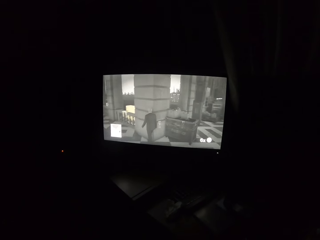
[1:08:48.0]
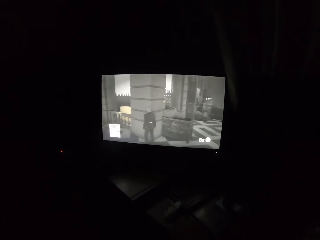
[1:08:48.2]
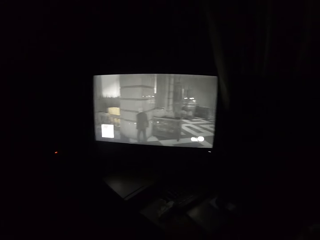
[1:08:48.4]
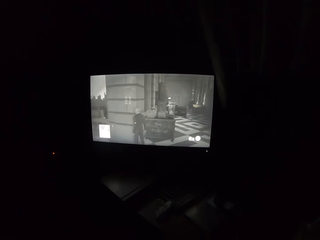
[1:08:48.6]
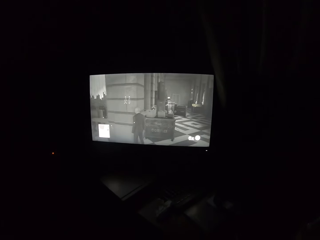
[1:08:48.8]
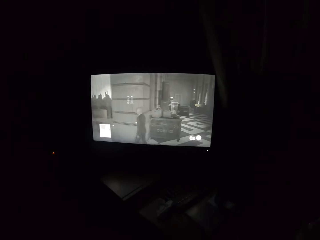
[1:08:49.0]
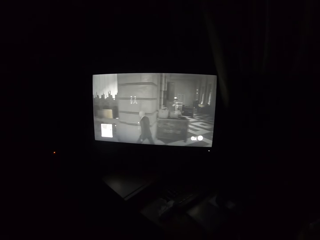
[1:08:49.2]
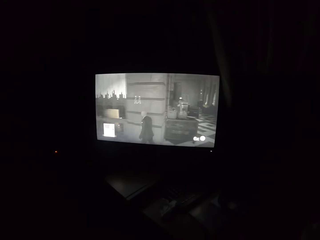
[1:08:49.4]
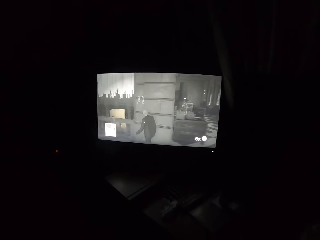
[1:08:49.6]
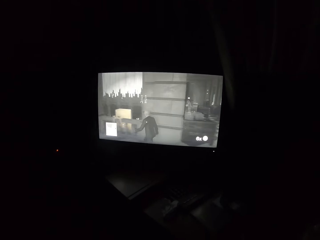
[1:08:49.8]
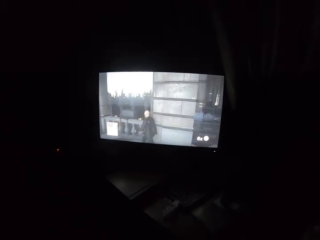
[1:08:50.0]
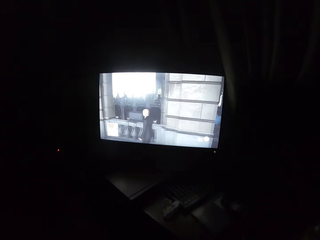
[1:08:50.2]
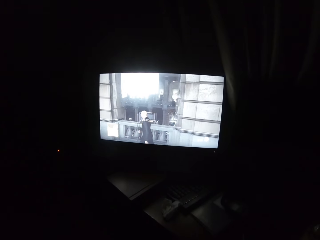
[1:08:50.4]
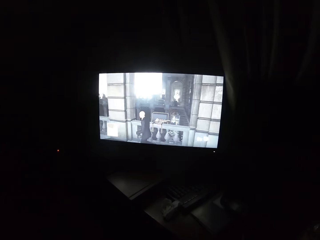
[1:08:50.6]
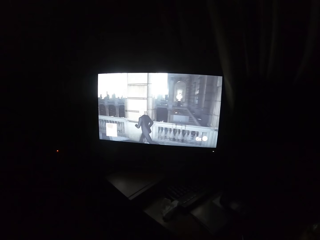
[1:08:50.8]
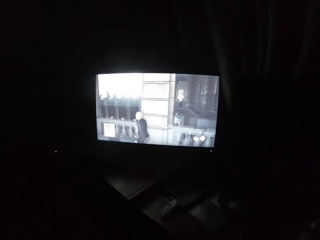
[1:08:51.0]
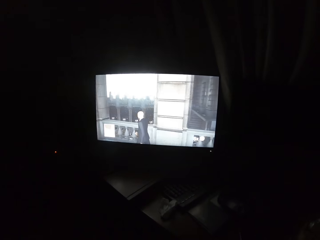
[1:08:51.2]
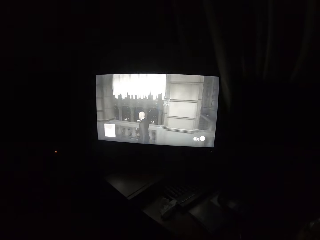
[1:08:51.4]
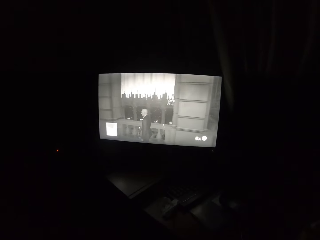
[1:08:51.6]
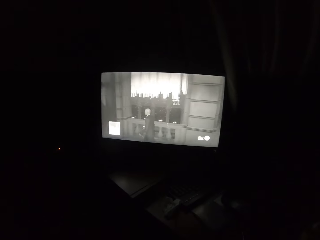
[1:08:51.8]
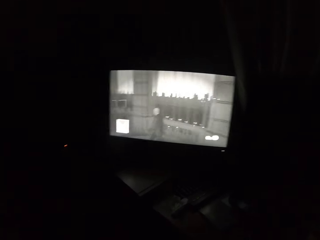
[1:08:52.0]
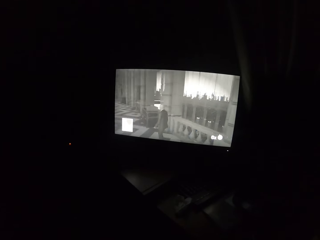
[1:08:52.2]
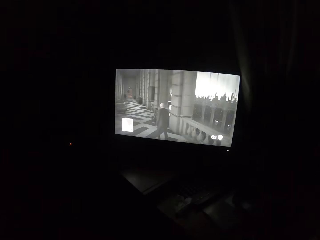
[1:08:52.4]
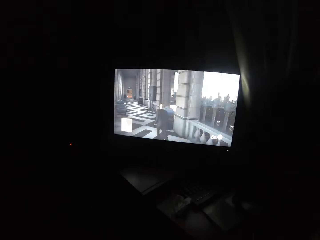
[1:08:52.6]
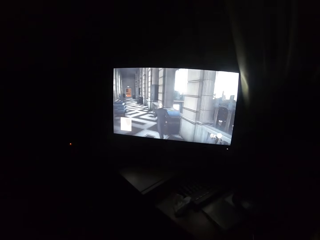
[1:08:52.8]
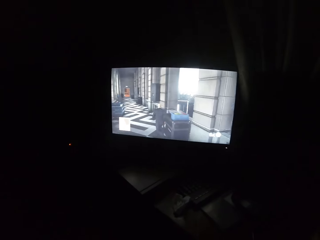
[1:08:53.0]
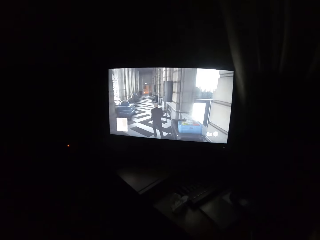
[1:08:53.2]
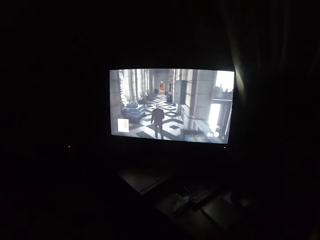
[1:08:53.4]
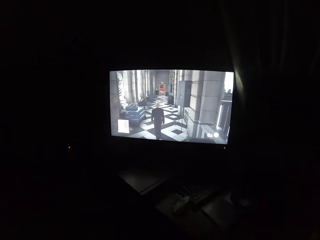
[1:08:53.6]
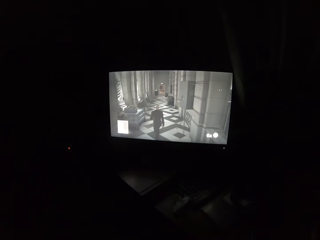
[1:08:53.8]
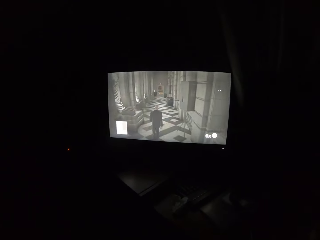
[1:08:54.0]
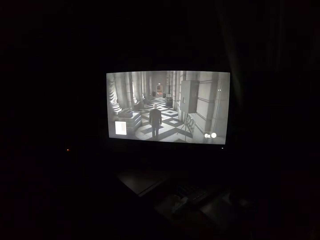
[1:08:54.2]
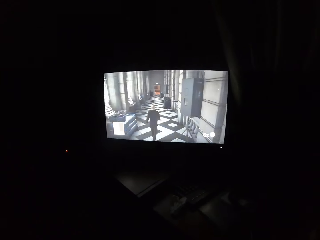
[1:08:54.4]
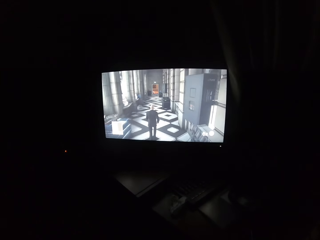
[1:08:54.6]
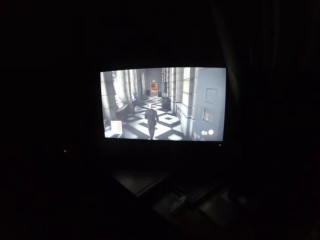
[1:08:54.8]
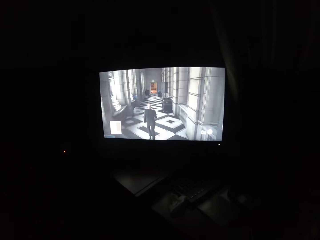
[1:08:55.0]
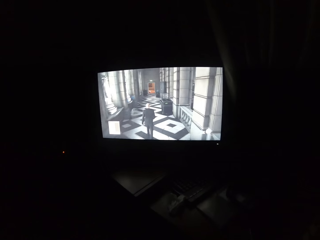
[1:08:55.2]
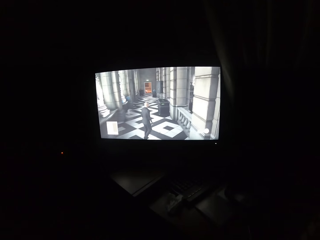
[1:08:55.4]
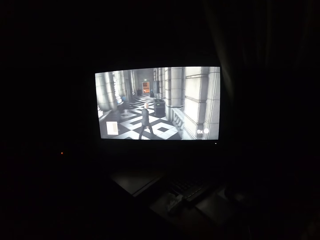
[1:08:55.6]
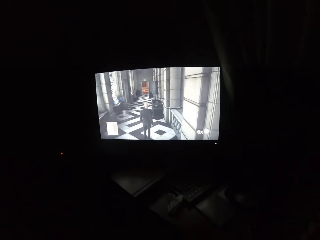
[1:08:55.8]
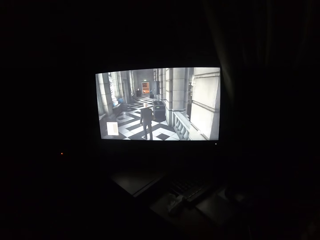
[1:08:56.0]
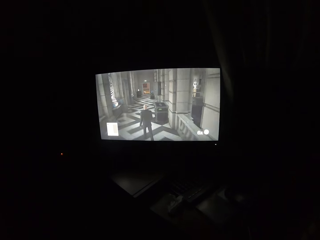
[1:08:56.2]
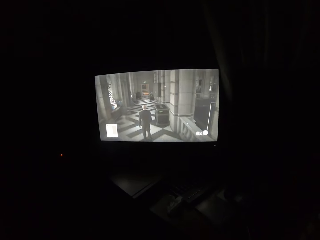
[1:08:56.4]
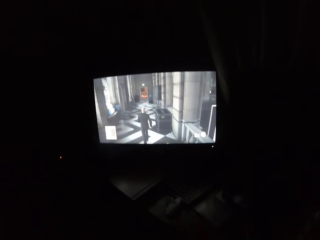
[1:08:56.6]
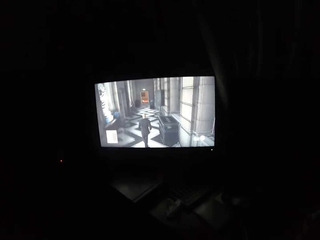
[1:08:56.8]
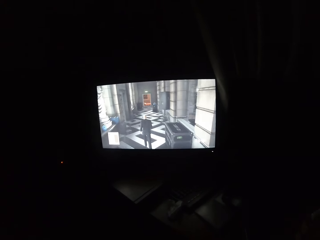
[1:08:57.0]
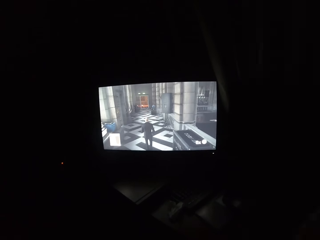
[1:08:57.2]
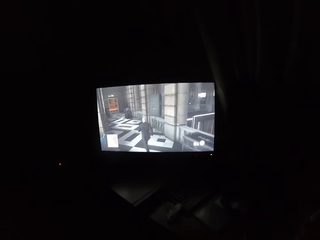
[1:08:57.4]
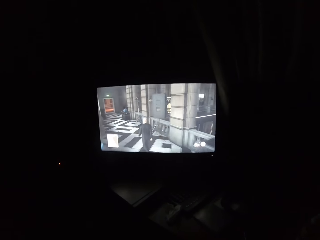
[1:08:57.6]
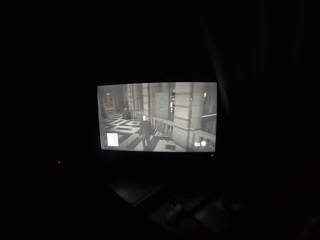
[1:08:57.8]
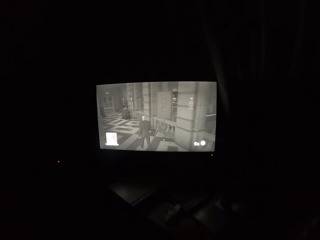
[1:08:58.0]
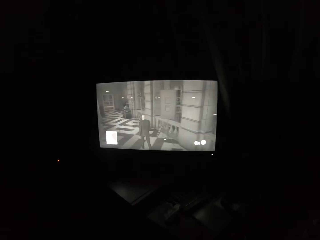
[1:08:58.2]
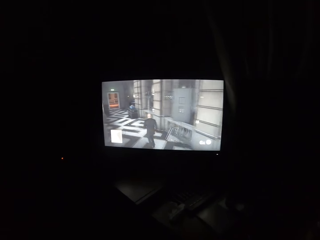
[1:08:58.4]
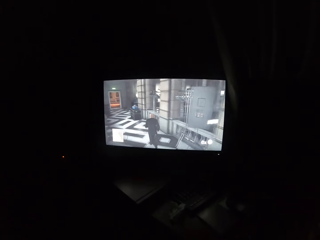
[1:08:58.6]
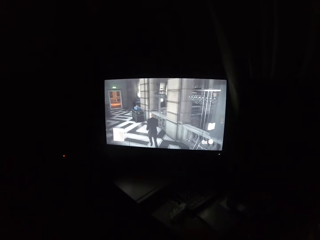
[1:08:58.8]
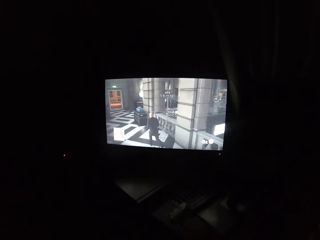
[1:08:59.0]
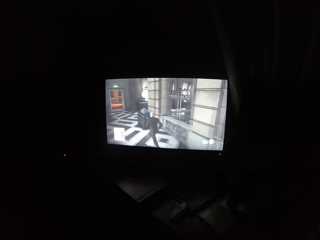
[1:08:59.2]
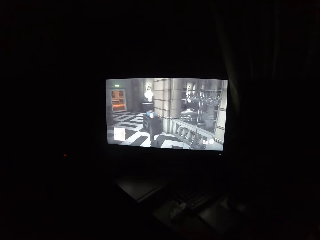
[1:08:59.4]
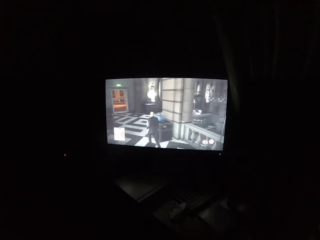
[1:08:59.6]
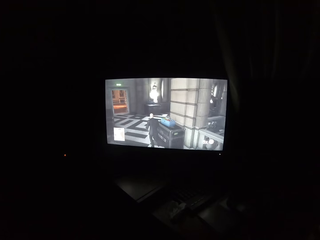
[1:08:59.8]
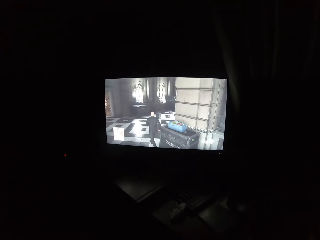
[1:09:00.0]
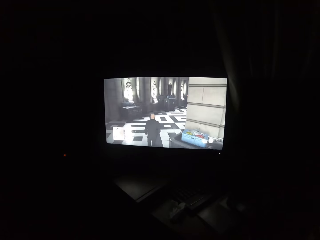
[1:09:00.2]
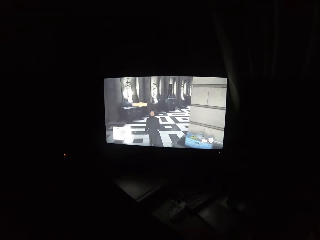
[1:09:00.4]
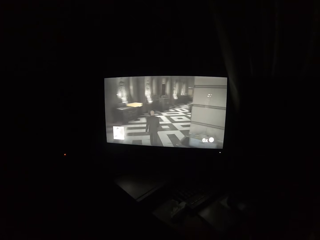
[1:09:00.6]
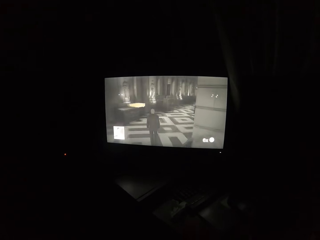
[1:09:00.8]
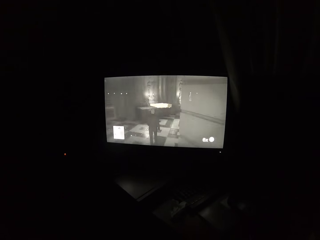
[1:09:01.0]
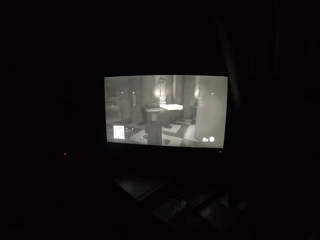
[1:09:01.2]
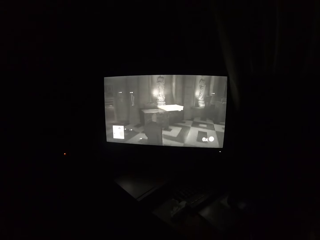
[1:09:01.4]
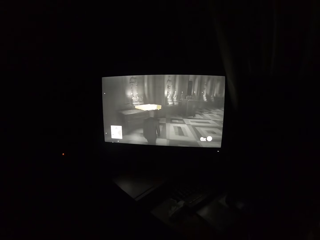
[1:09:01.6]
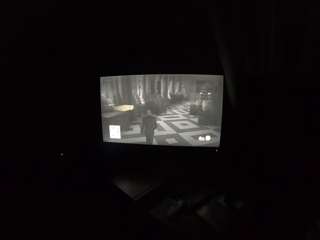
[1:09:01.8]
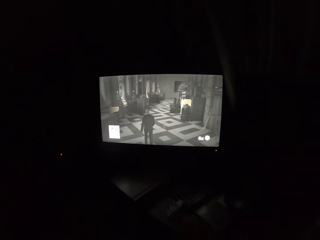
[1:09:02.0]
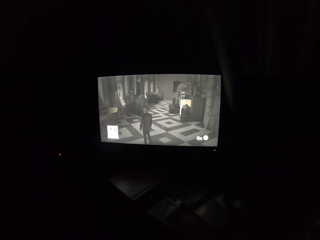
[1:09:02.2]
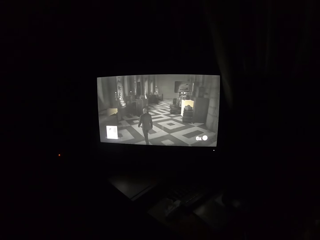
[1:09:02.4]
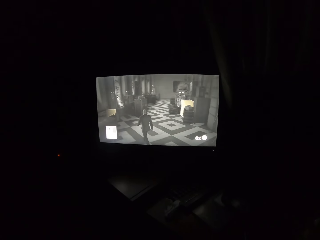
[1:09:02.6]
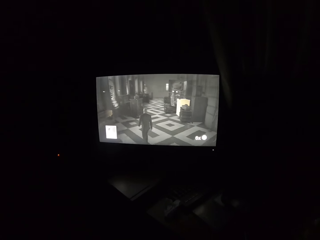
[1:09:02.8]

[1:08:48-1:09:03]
The camera wearer turns to the side. They play a video game on the television. They turn to the side. They play a video game on the television.

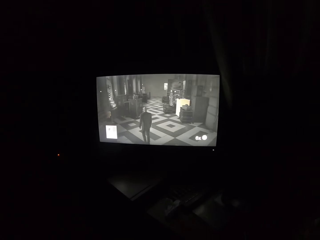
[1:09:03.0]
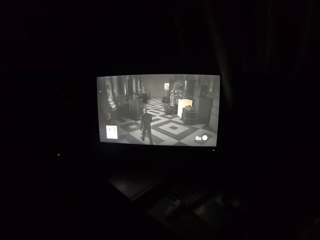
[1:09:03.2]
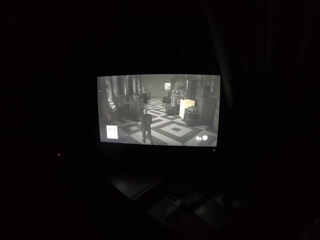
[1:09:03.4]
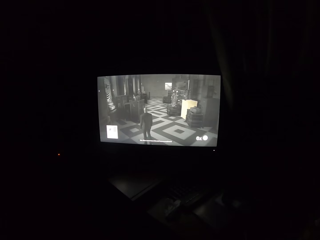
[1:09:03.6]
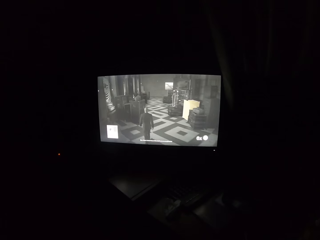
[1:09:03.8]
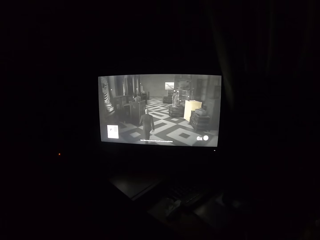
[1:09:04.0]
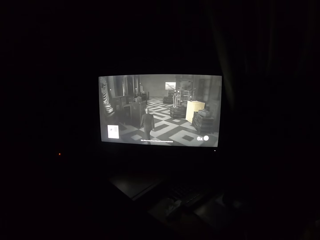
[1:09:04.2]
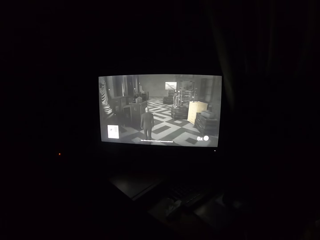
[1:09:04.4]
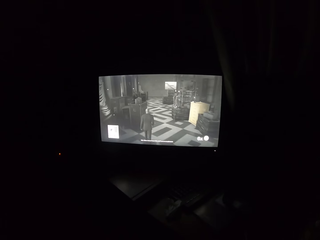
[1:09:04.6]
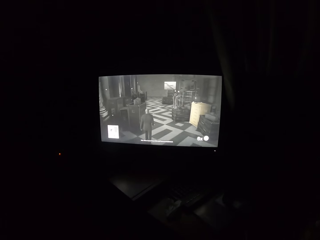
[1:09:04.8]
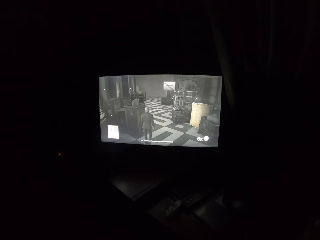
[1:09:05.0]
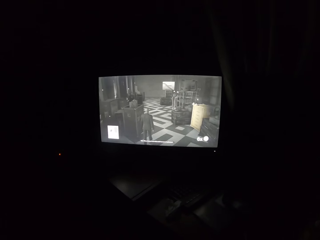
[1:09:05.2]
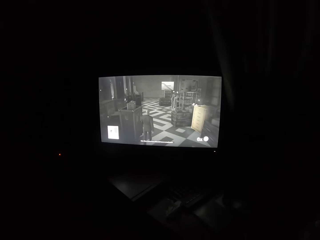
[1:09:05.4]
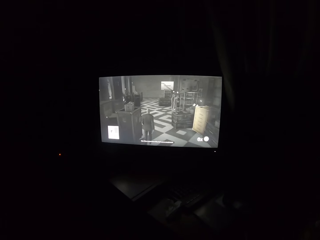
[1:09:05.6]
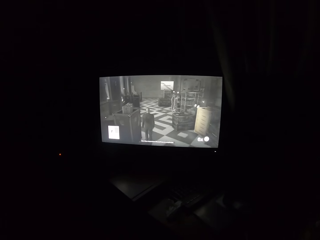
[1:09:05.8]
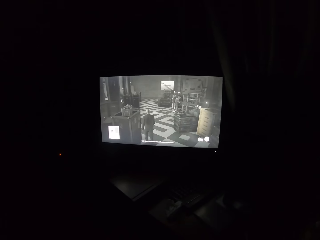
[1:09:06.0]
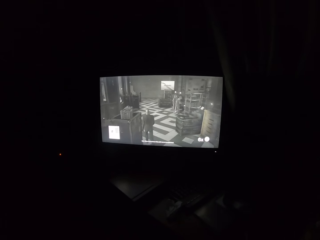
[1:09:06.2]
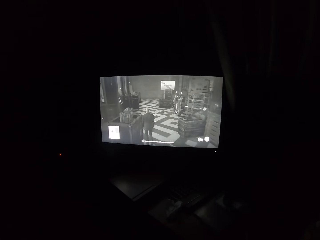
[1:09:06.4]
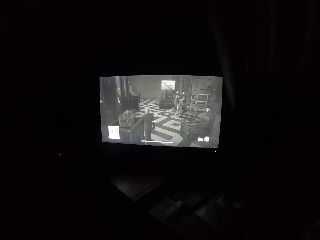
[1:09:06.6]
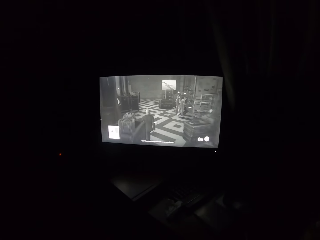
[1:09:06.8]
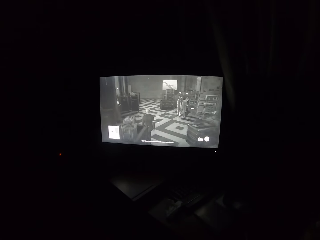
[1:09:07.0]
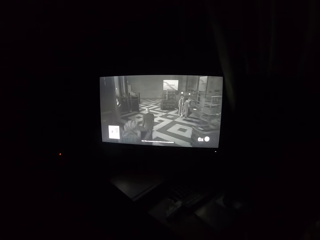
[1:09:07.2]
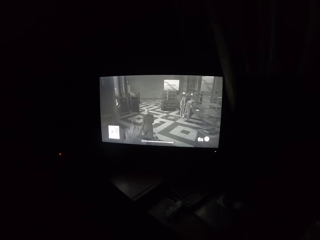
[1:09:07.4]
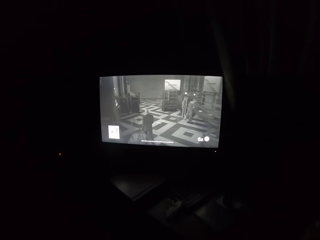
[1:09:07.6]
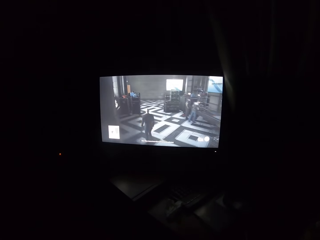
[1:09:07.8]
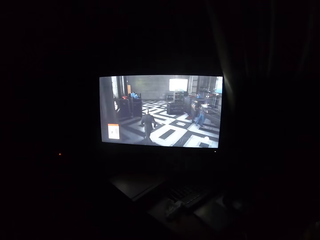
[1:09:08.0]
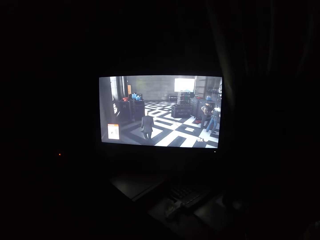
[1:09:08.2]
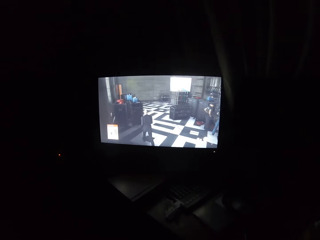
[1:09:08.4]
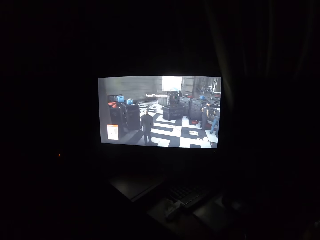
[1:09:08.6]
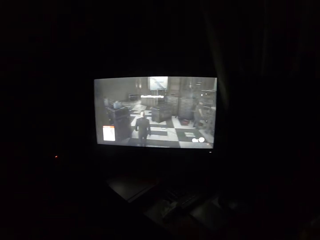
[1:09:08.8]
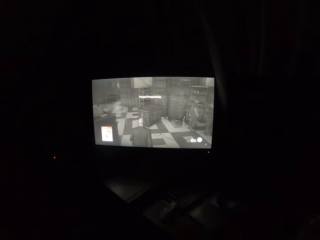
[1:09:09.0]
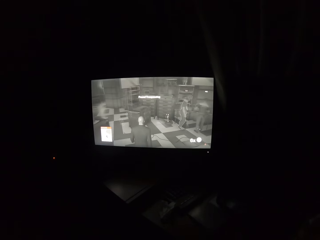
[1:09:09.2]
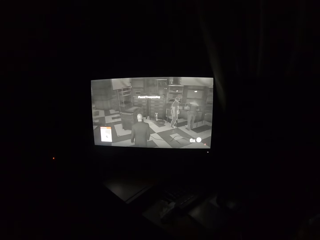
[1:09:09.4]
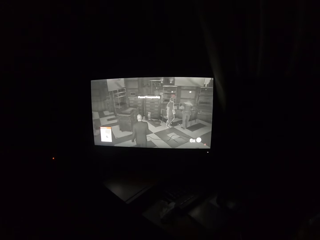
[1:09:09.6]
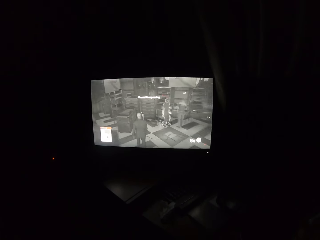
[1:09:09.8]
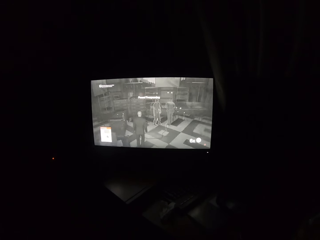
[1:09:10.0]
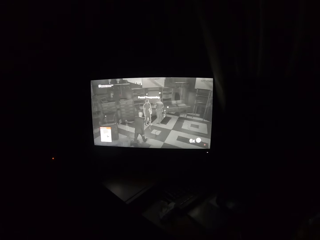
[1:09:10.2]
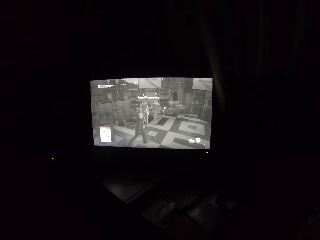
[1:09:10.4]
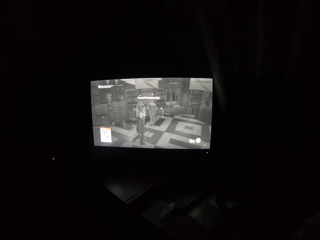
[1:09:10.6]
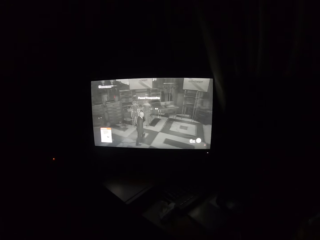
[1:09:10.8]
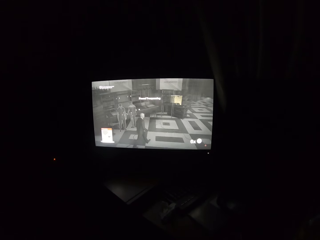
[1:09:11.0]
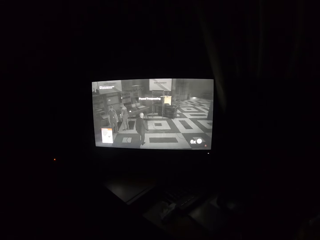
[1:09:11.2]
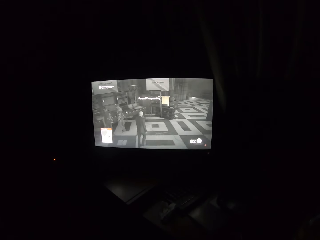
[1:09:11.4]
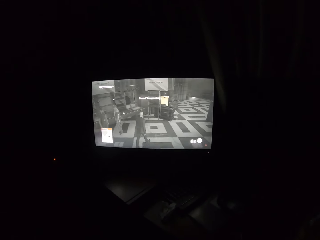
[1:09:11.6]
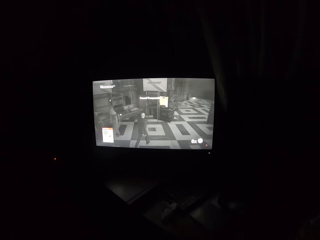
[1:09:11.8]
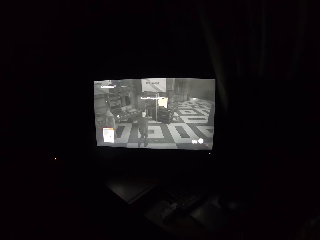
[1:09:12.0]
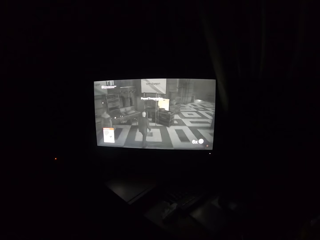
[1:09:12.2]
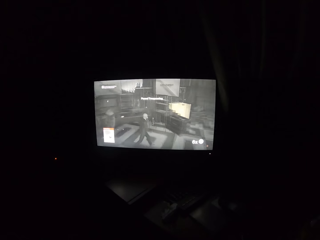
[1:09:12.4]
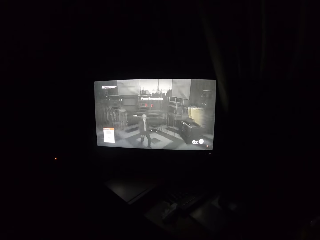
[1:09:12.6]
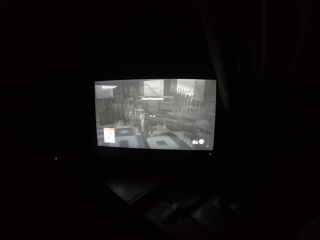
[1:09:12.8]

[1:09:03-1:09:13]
The camera wearer turns to the side.
